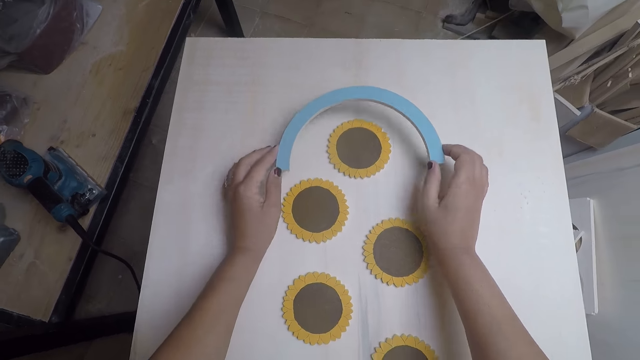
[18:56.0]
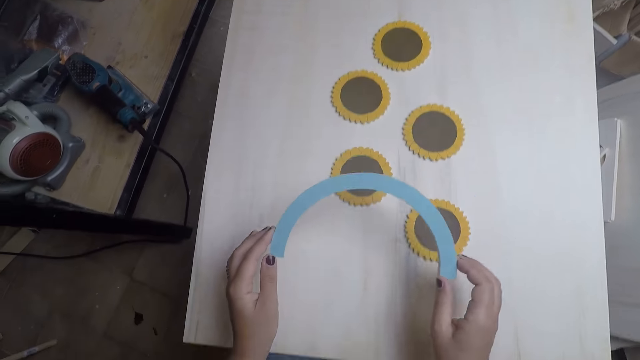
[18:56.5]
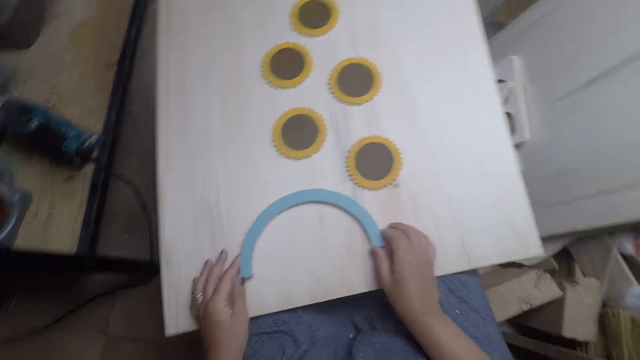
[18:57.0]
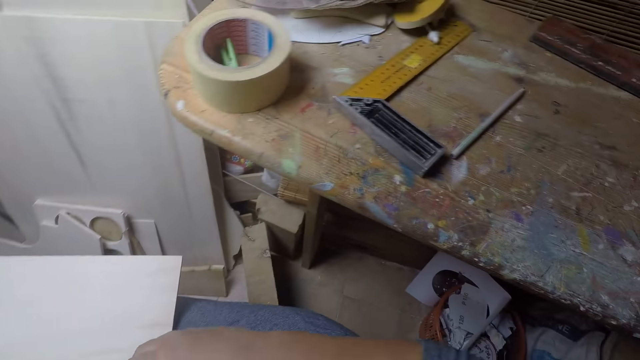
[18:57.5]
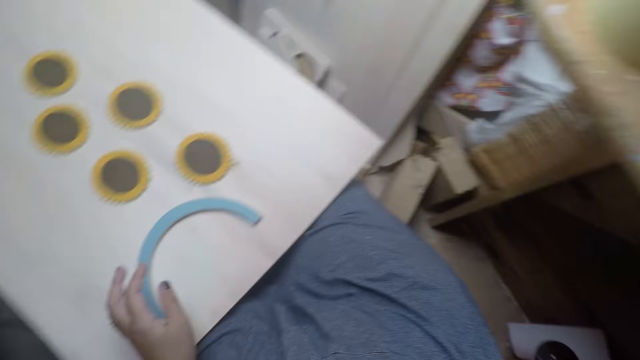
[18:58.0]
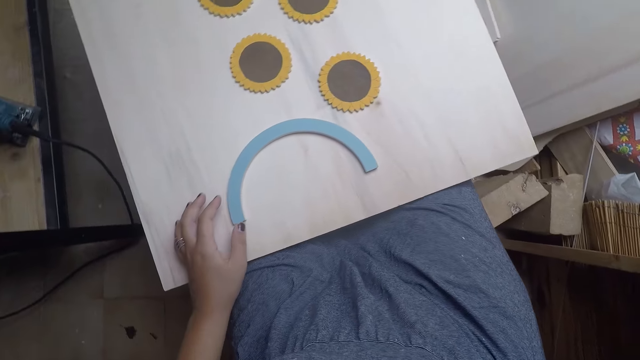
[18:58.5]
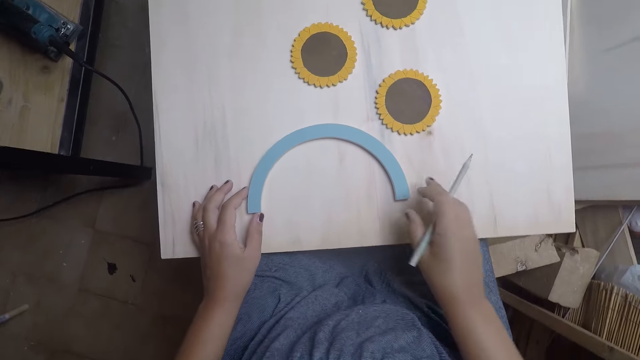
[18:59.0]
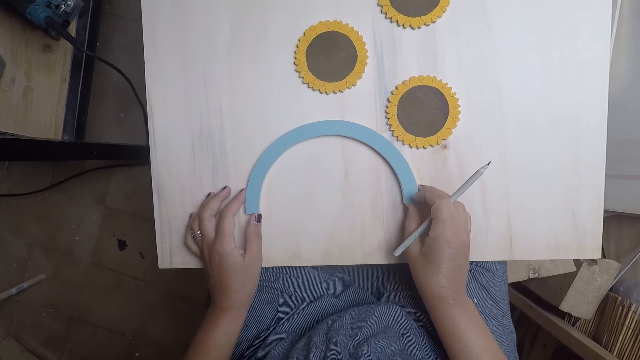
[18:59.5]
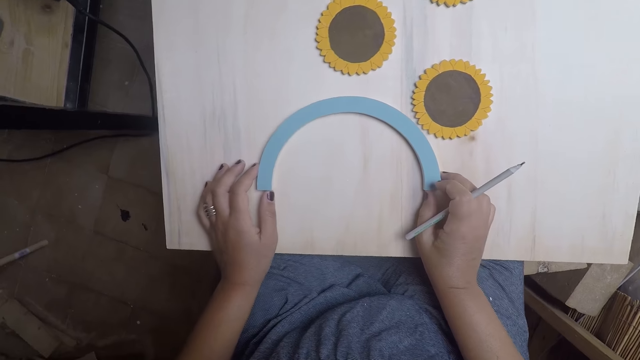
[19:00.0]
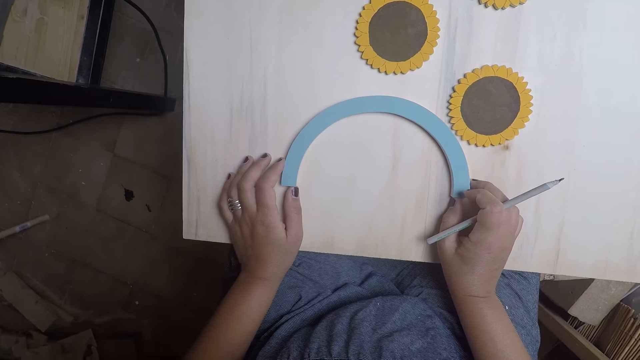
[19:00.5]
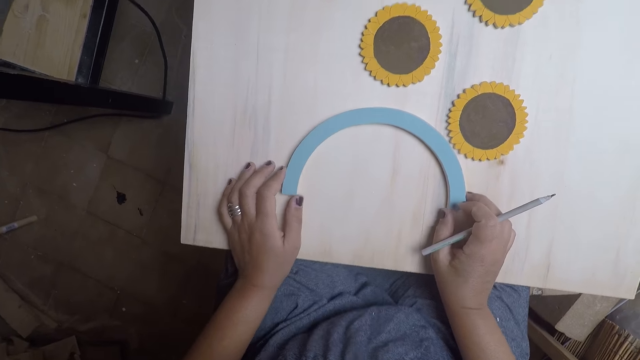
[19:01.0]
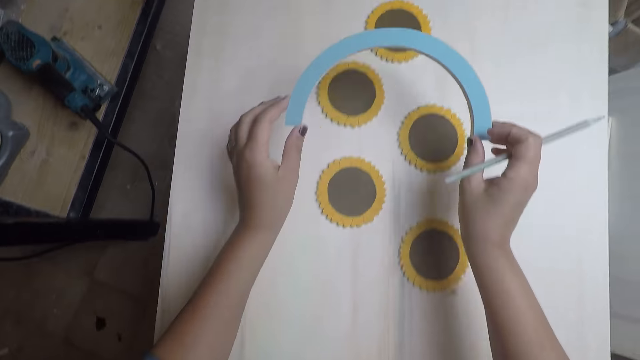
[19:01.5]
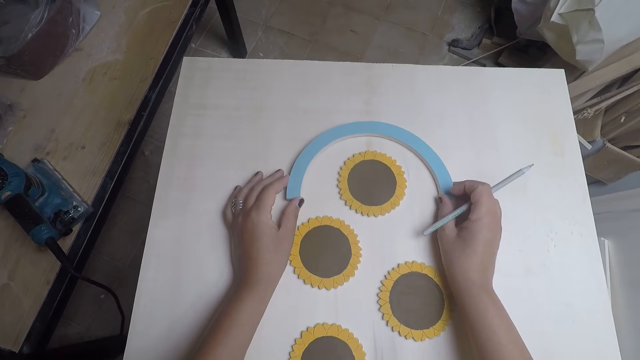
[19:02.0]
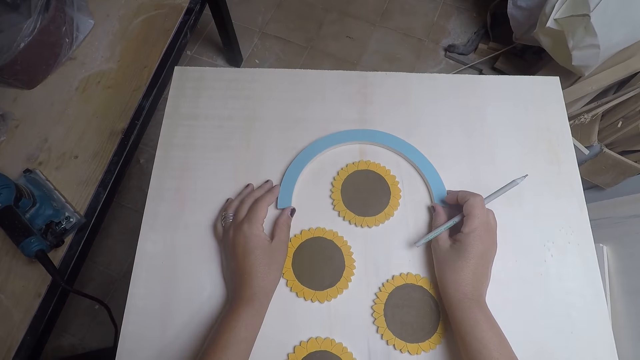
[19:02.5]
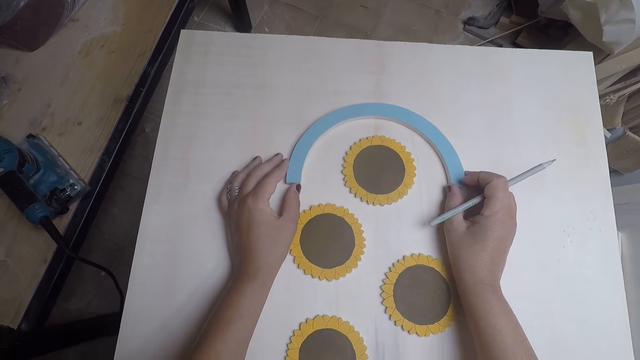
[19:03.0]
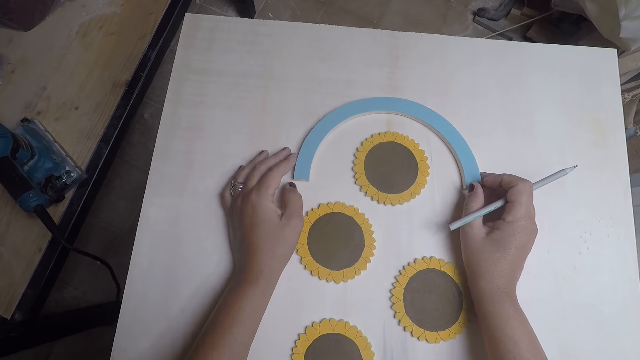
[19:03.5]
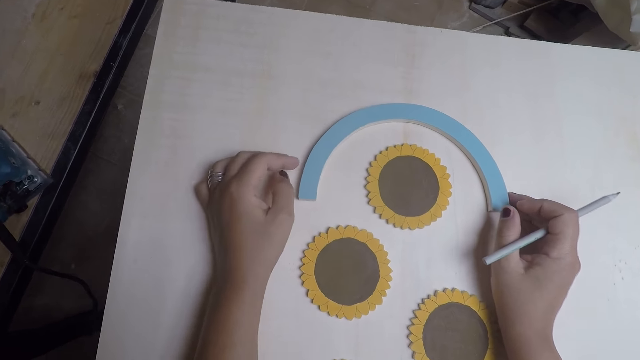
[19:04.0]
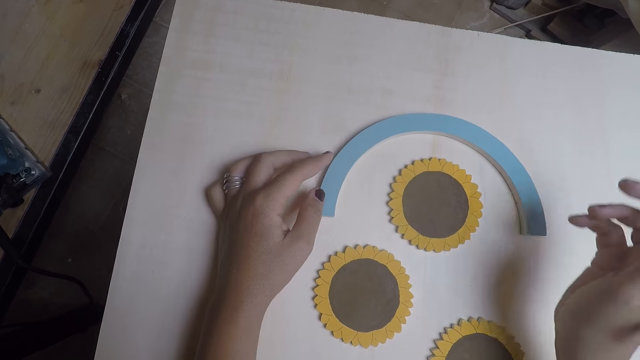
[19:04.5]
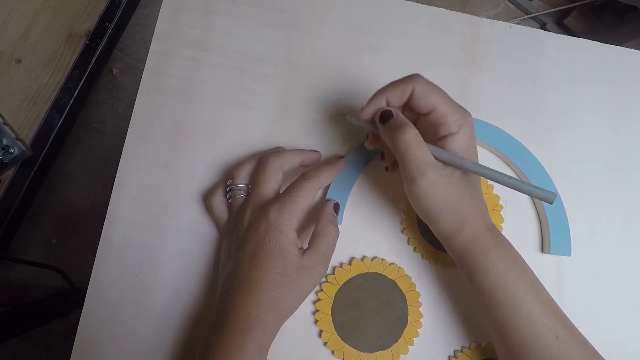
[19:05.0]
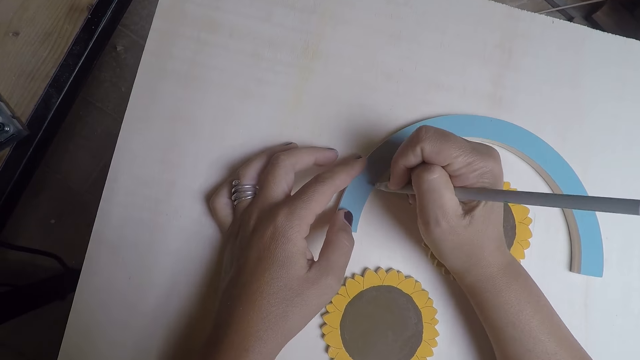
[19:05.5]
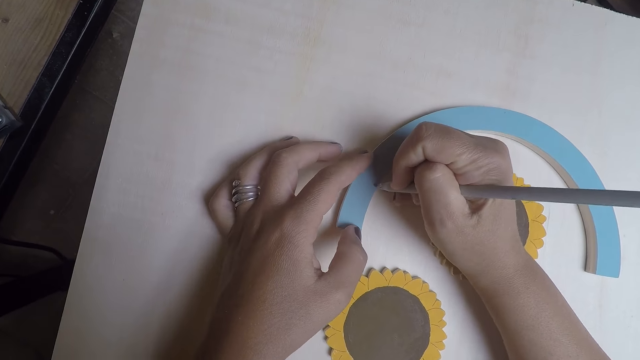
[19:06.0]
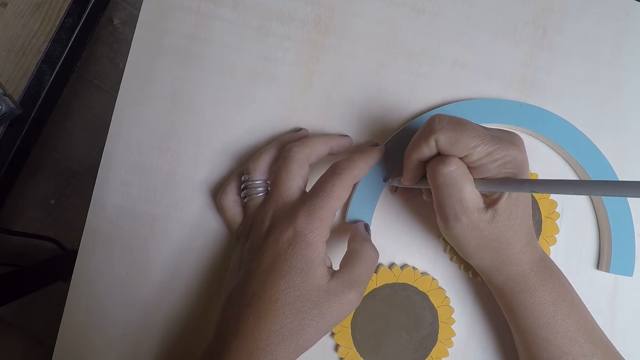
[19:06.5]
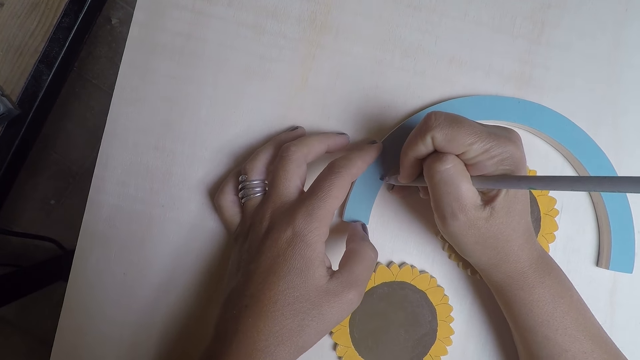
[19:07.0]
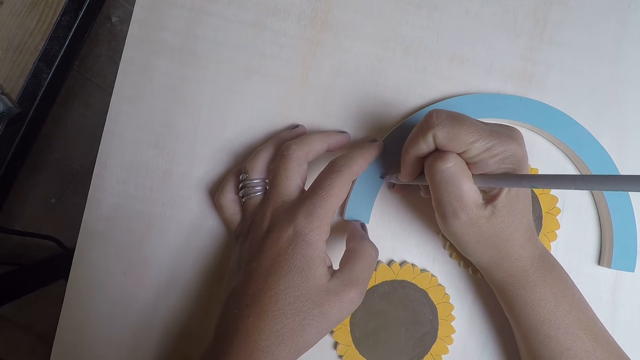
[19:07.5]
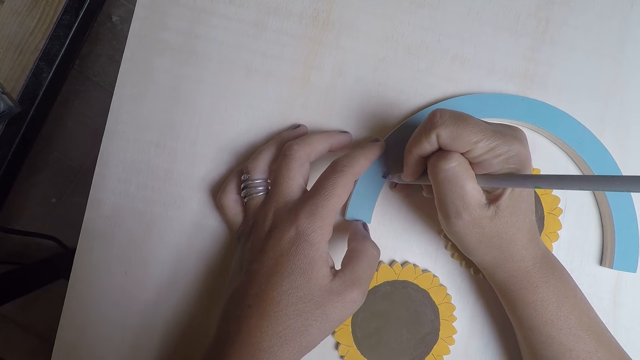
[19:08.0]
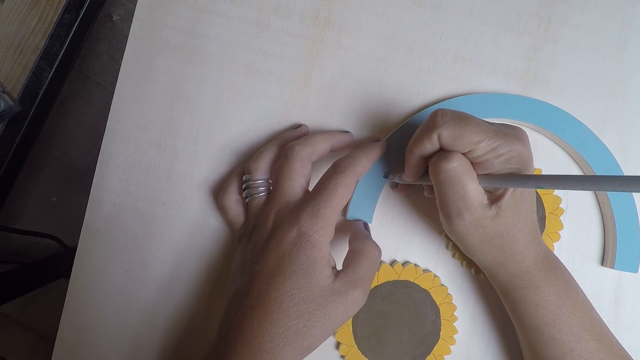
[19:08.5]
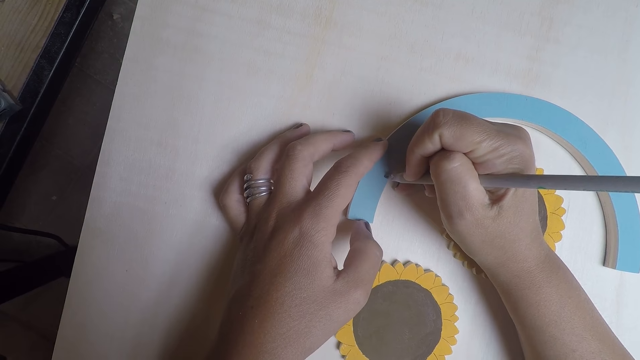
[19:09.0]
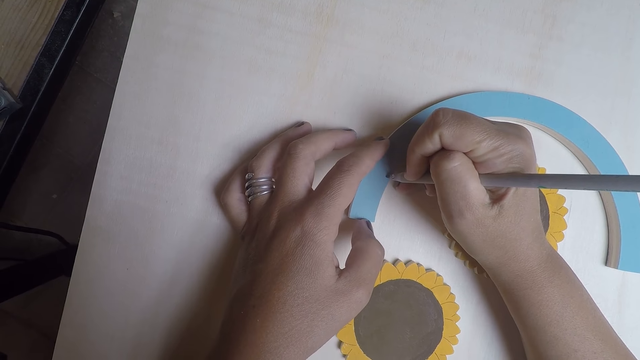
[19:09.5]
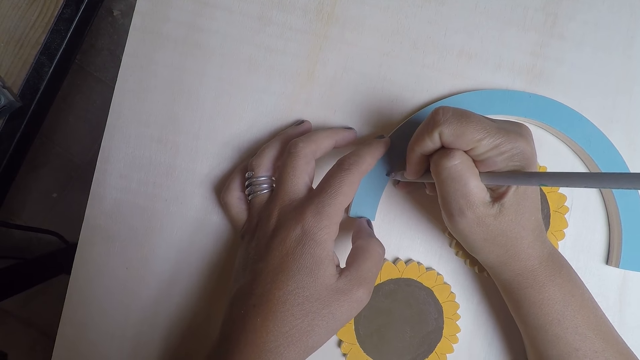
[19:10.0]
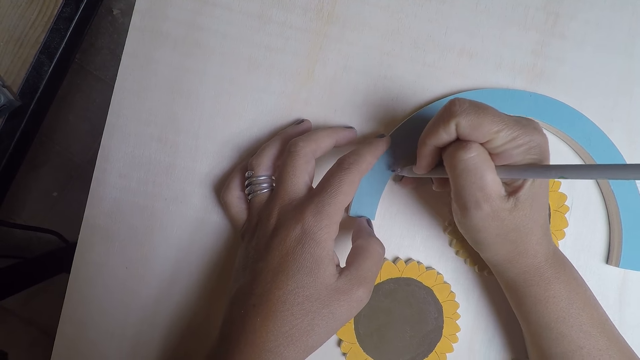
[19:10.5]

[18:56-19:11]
The camera wearer moves the table coaster arc with both hands. She pulls a piece of wood closer. She adjusts the table coaster arc with both hands. She picks up a pen from the table. She moves the table coaster arc with both hands. She pushes the piece of wood forward. She sets the table coaster arc with both hands. She marks the plank with the pencil in her right hand.

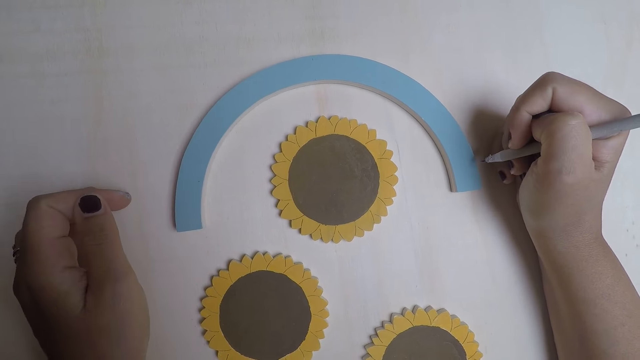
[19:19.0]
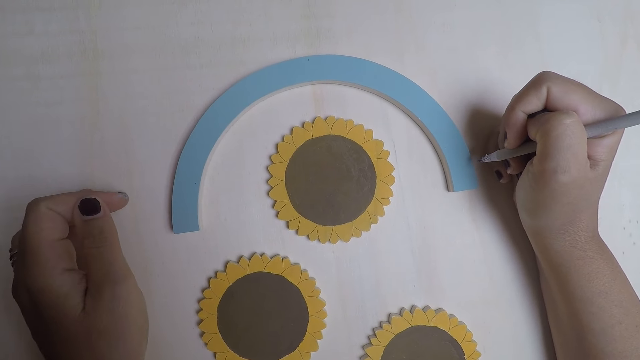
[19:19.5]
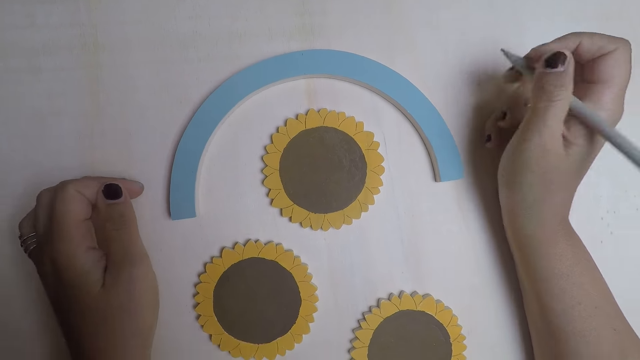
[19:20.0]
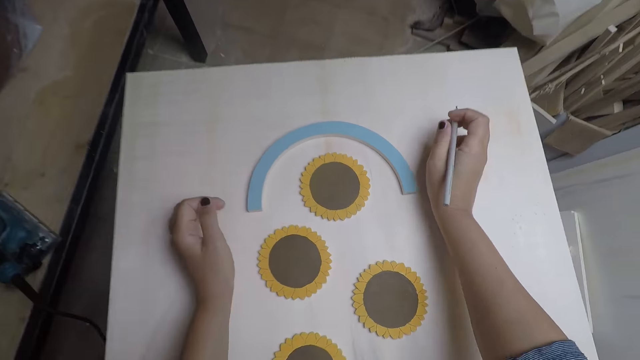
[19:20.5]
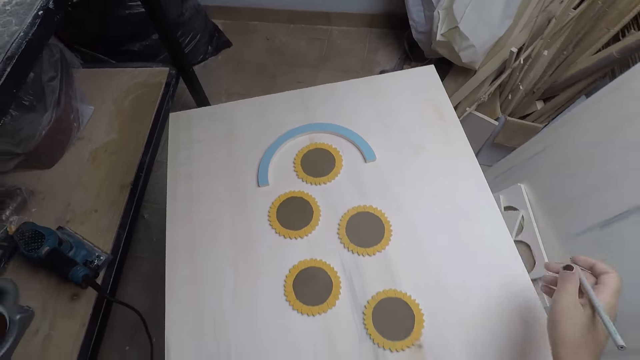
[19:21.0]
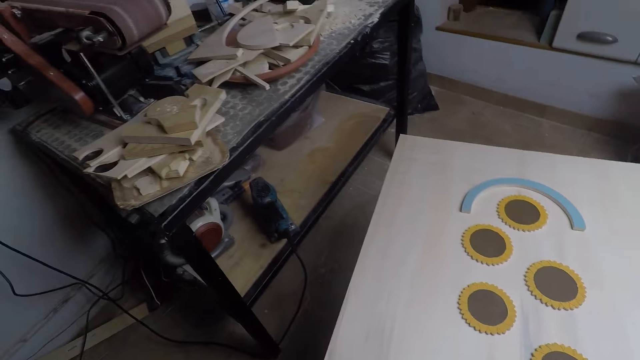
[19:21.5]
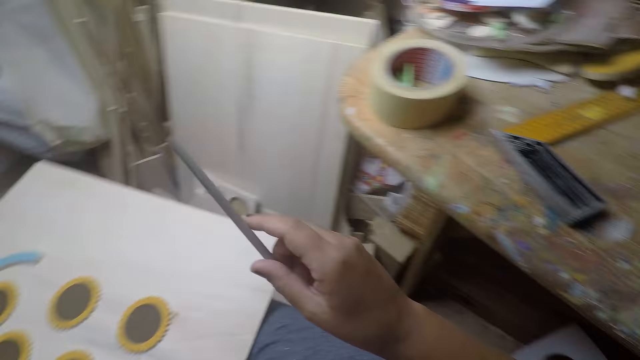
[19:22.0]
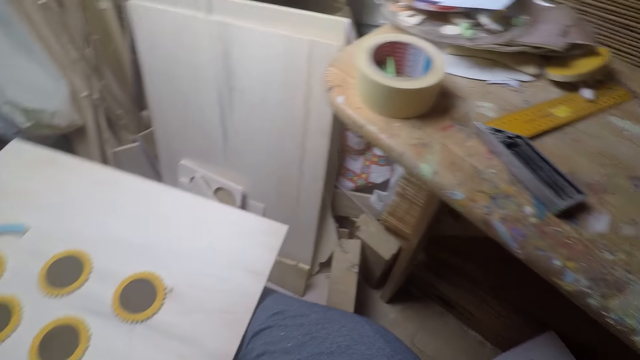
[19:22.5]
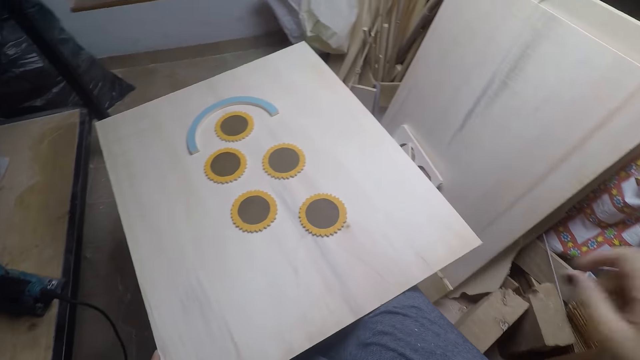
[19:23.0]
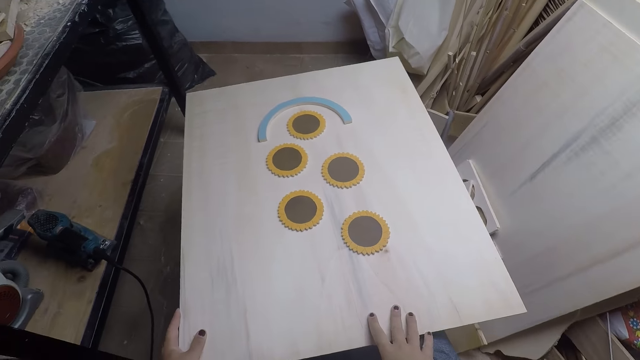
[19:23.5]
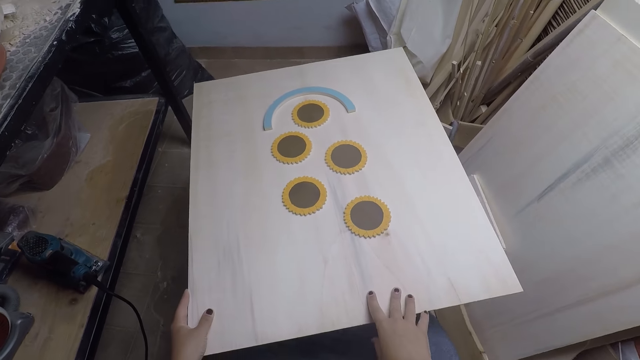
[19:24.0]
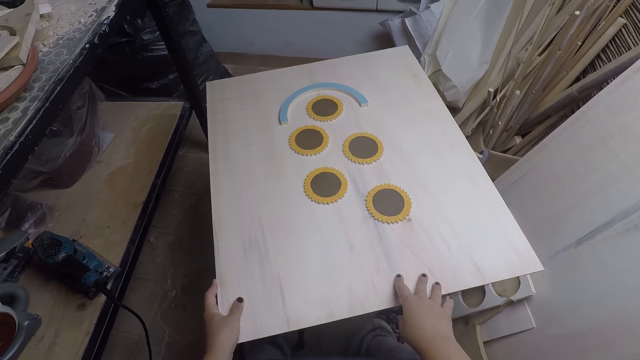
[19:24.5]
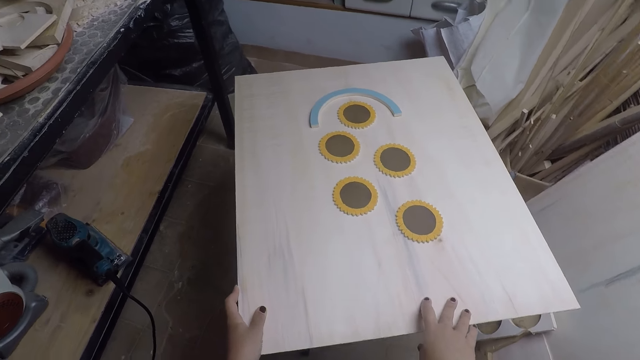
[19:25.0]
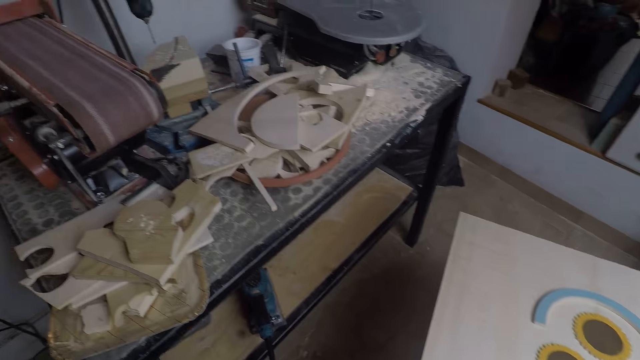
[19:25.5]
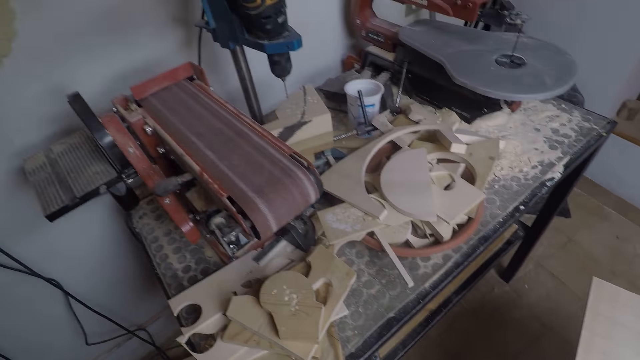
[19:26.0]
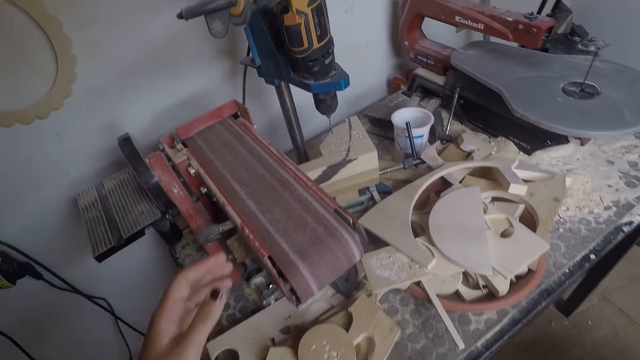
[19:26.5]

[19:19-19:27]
The camera wearer stares at the piece of wood. She removes both hands from the plank. She drops the pencil in her right hand on the table. She pushes the plank with both hands. She drops the bigger wood forward.
